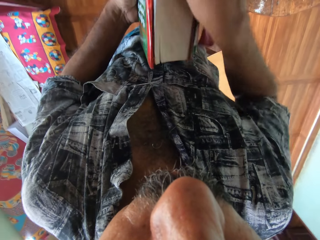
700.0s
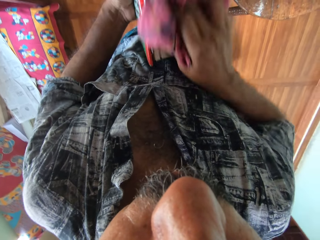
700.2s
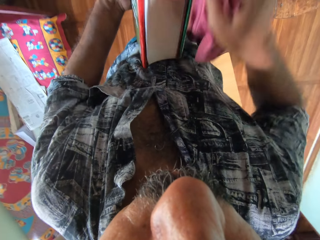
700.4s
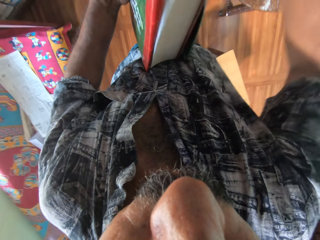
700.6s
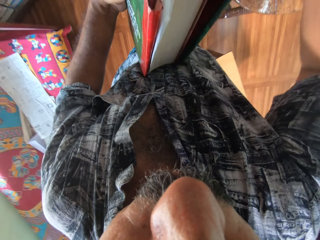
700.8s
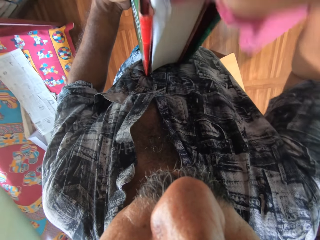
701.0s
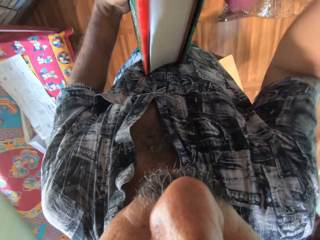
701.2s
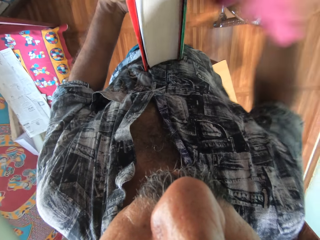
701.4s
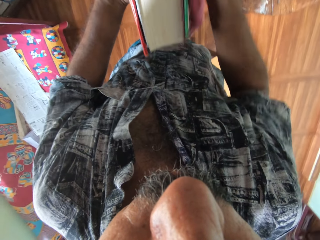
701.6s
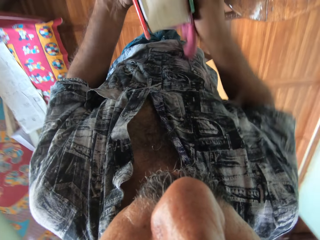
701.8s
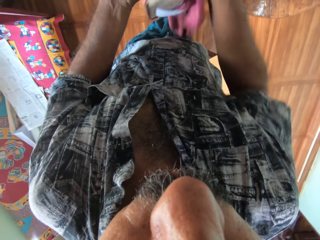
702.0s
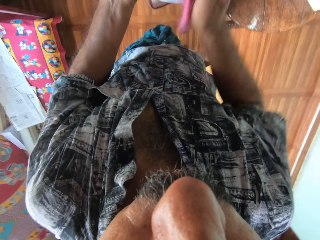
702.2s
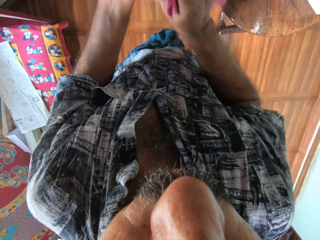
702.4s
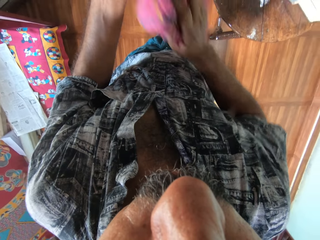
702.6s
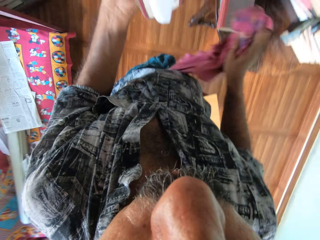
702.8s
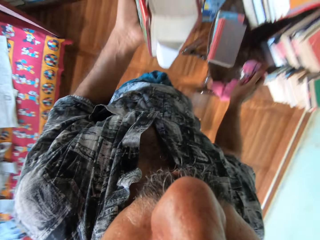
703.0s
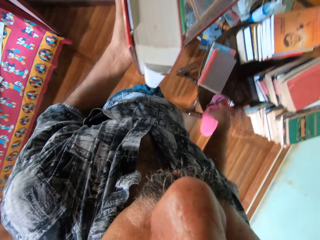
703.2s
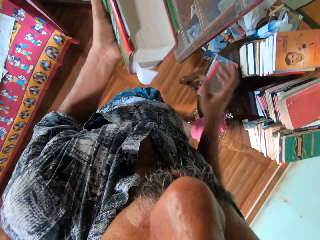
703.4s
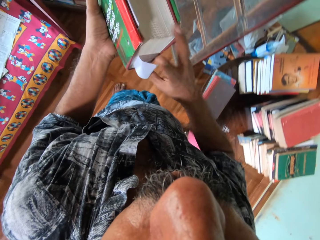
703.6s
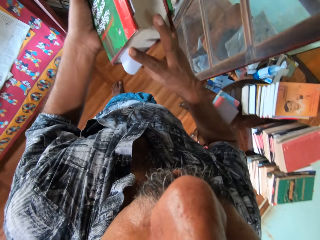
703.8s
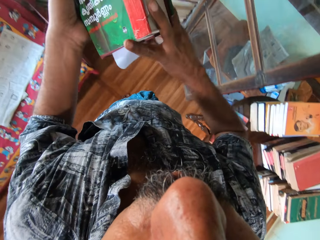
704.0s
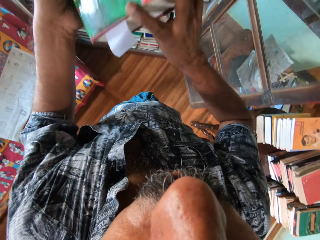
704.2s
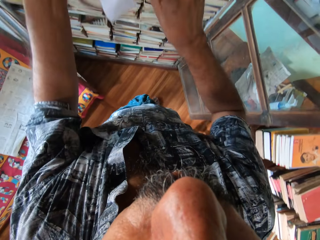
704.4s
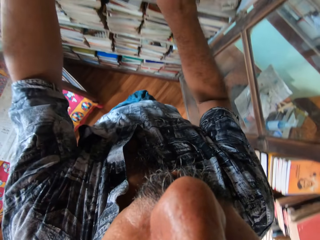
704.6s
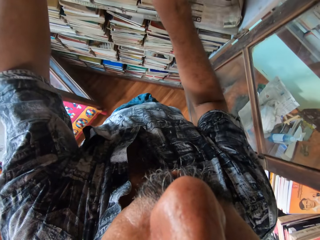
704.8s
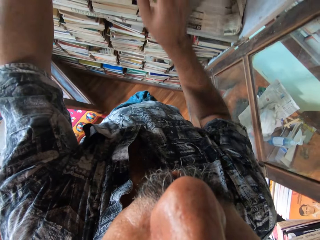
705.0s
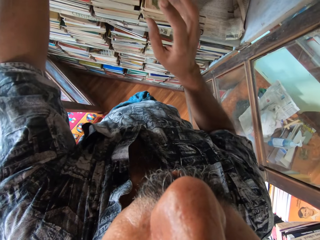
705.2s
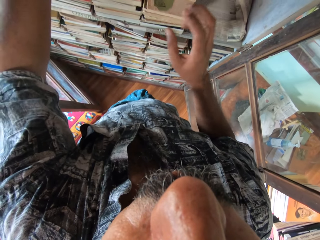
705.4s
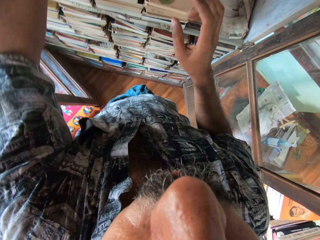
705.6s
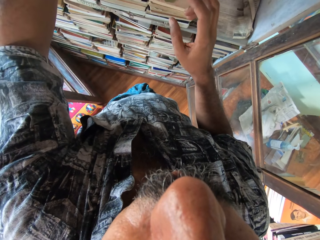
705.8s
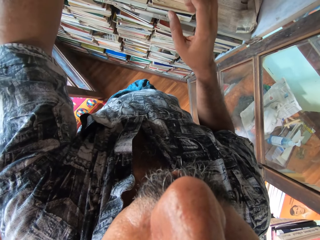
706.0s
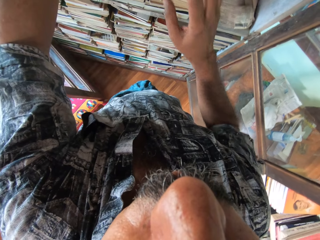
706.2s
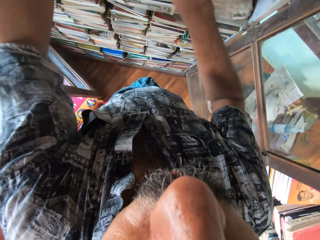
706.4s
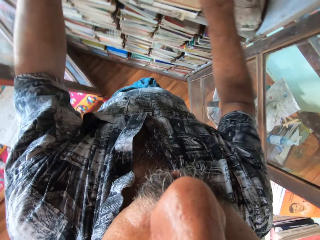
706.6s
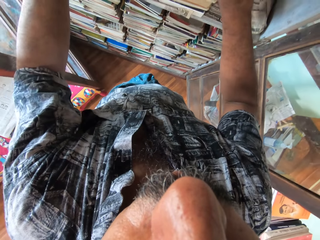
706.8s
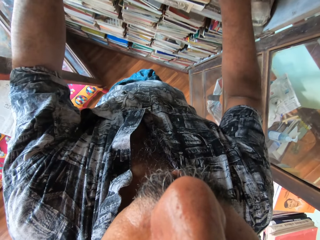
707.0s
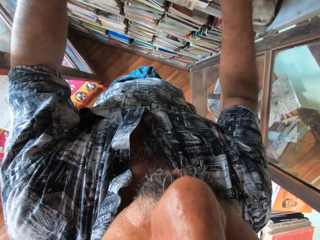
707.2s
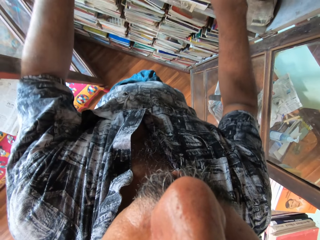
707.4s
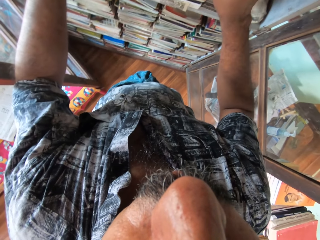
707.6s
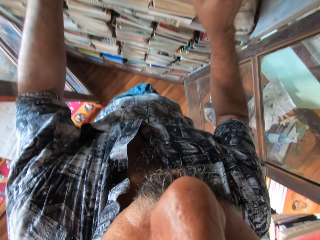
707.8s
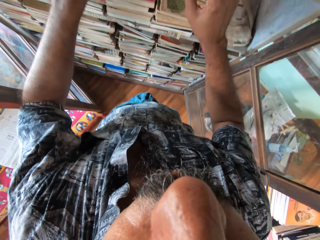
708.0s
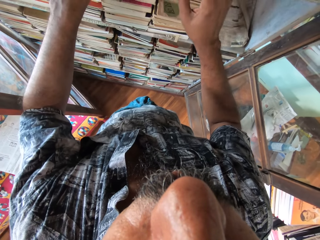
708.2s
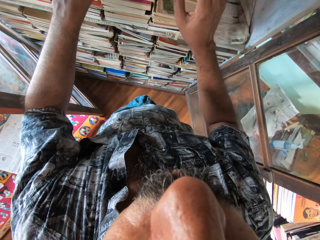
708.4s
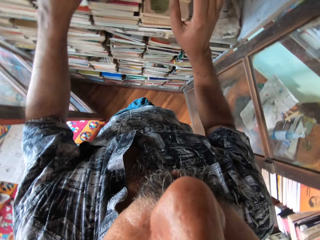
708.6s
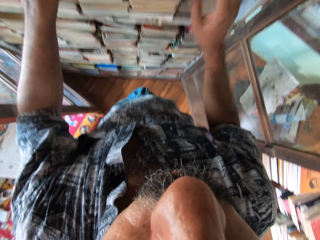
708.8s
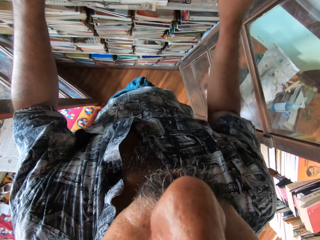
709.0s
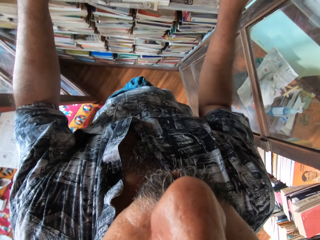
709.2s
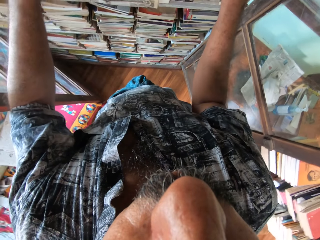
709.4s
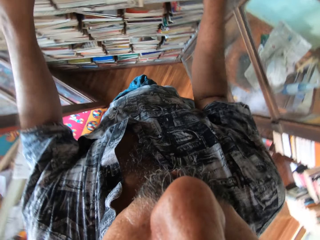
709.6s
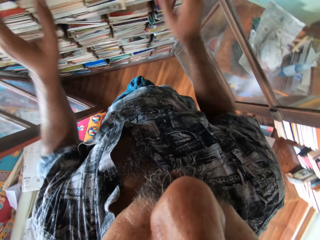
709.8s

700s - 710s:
The camera wearer drops the napkin in his right hand on the table. He holds the book in his hands. He places the book in the cabinet.

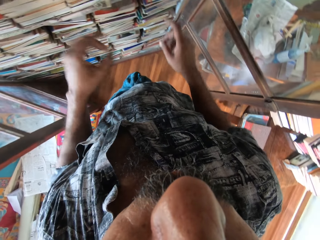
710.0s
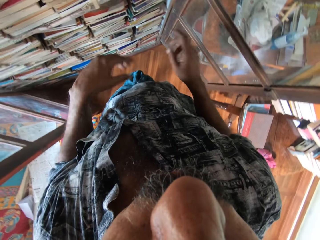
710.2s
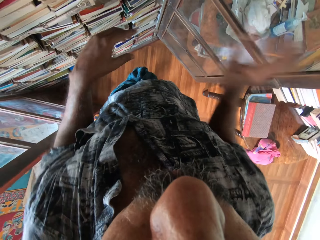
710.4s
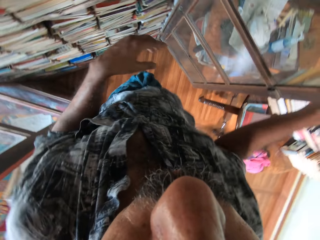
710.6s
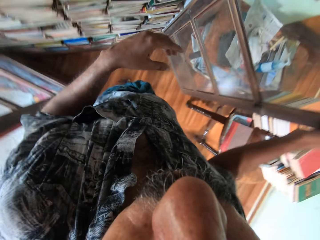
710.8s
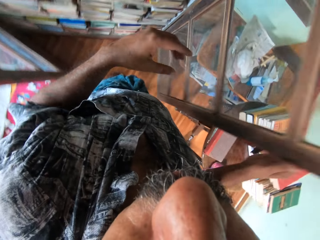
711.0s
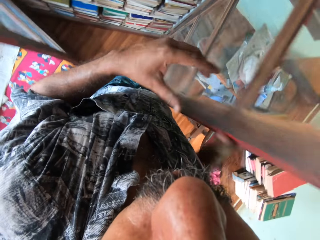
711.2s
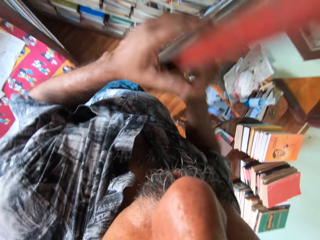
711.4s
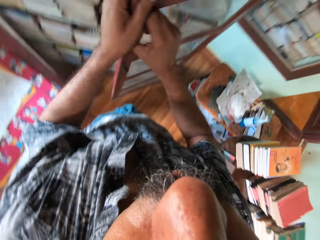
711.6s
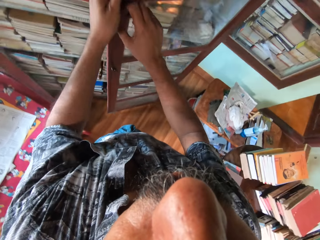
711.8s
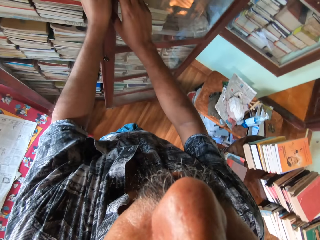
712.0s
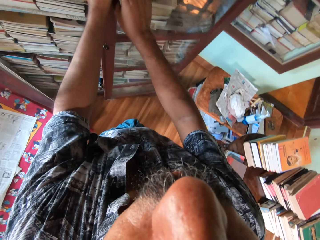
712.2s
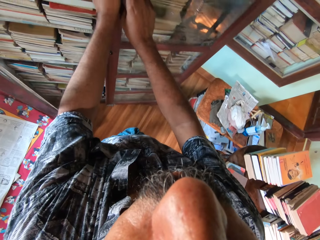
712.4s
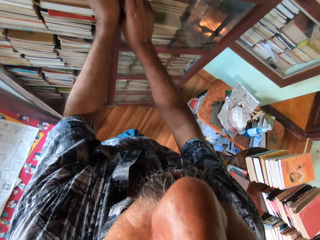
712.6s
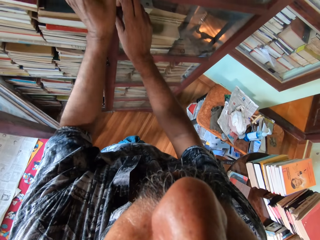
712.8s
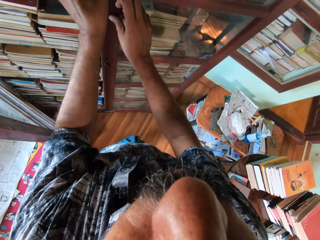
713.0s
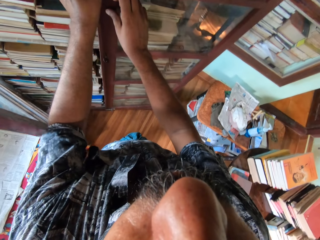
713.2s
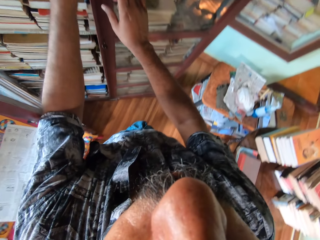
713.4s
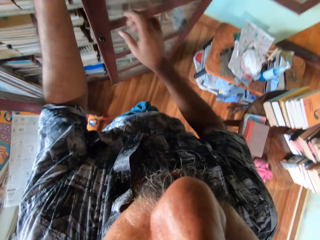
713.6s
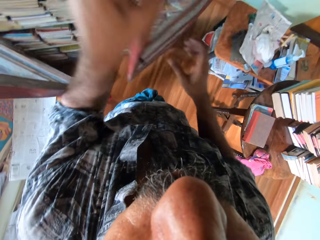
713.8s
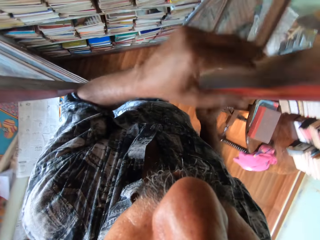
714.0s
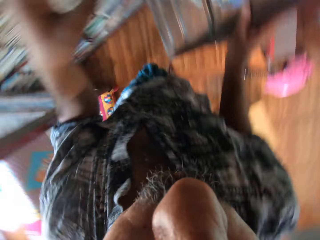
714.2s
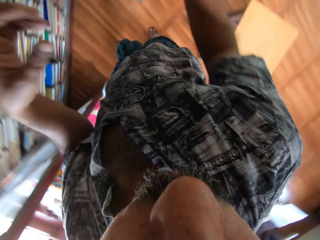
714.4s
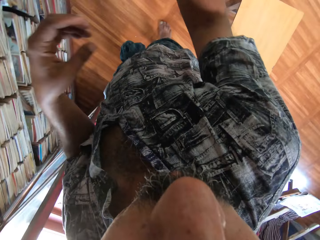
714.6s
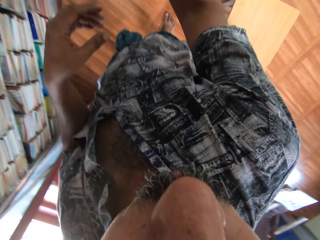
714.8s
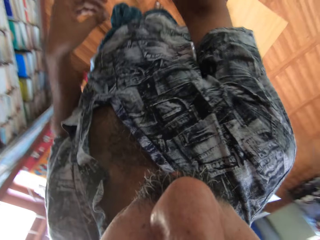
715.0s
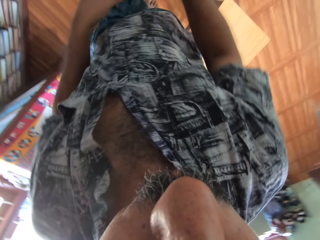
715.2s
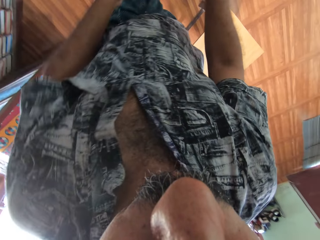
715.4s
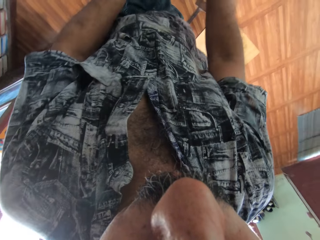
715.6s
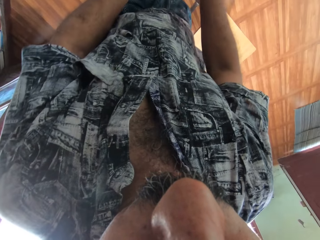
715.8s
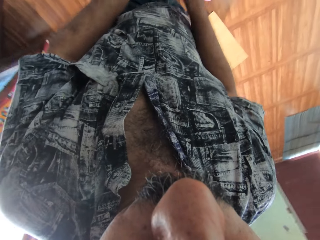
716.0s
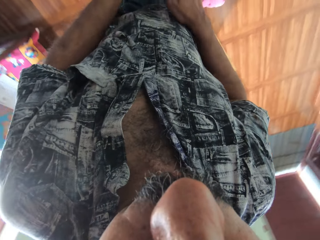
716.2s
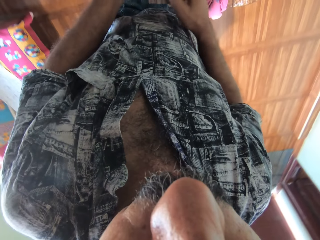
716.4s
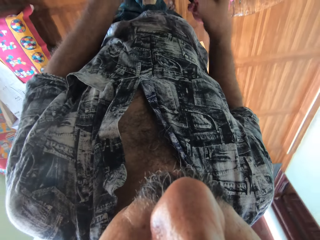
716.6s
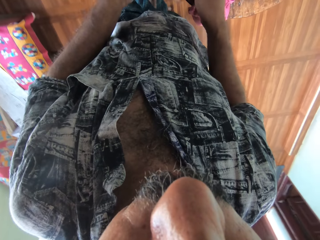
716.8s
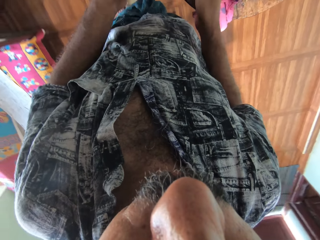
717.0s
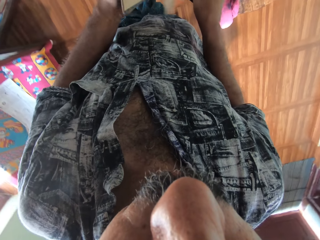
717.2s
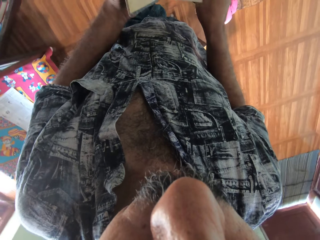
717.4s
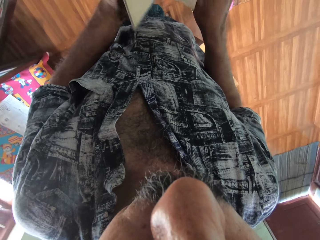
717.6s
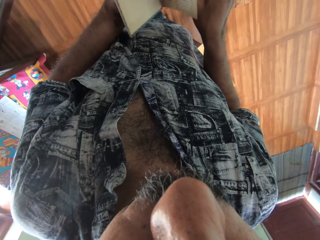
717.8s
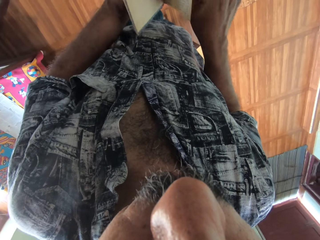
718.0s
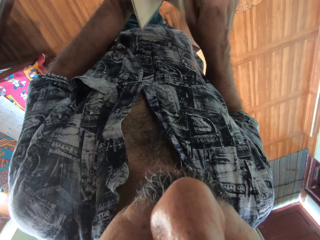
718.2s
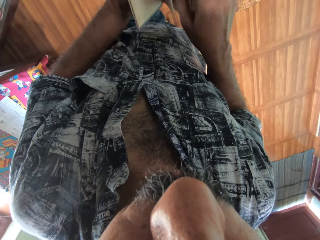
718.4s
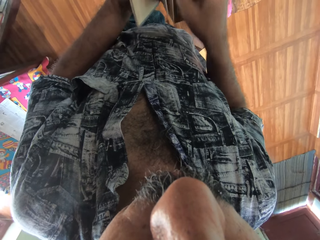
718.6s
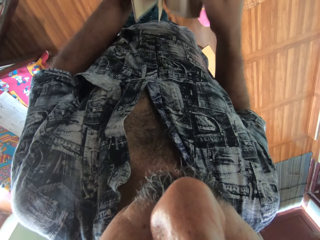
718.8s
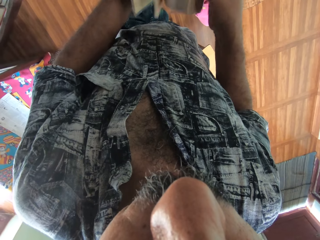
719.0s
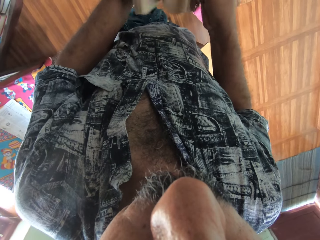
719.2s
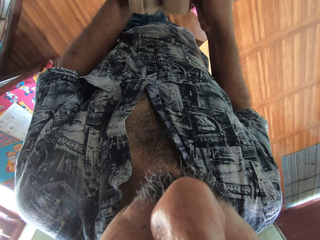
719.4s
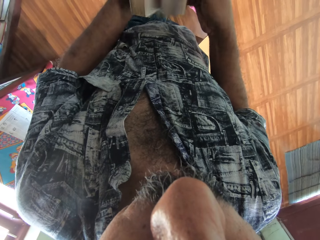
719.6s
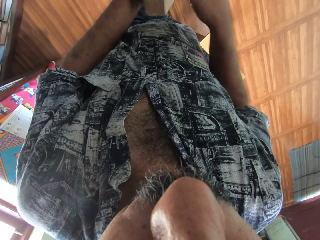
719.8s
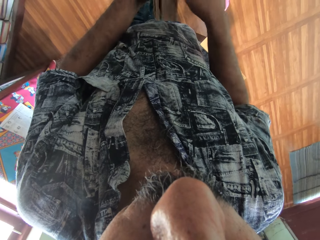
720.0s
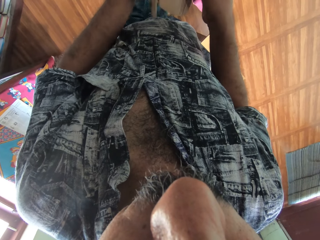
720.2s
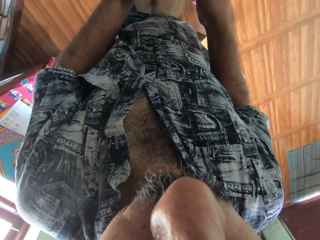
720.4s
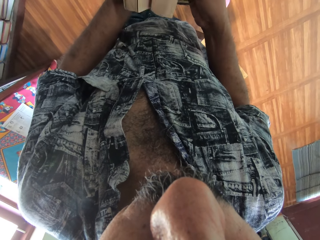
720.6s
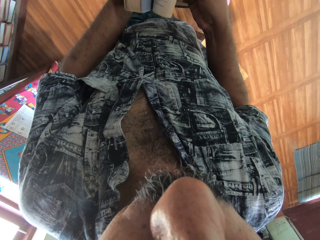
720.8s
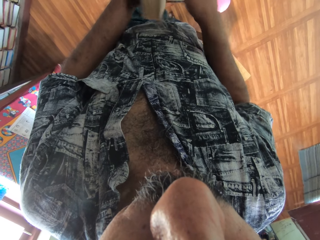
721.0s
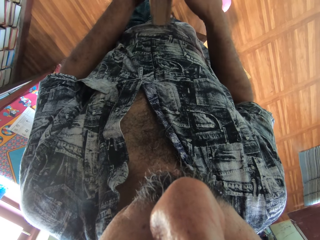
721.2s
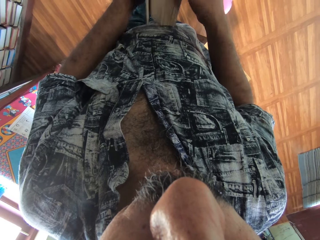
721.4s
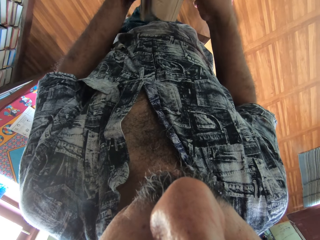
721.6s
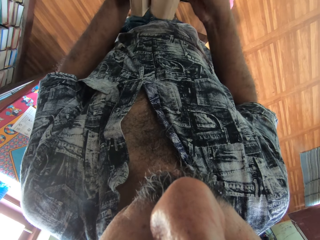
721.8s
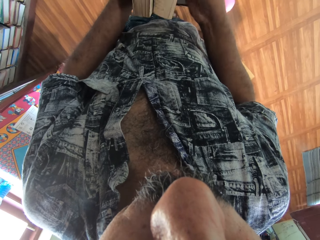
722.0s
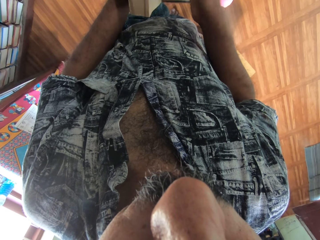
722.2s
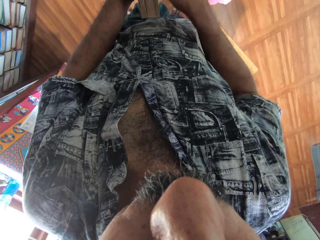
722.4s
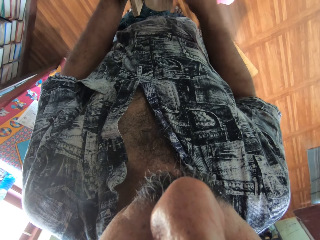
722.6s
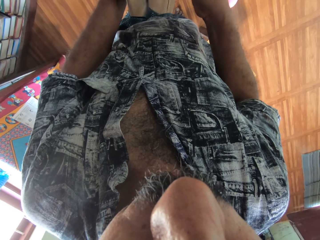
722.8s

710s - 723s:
The camera wearer holds a door of a bookshelf with his right hand. He closes the door of the bookshelf with his right hand. He holds the door of the bookshelf in his hands. He closes the door of the bookshelf with his hands. He opens the door of the bookshelf with his right hand. He picks up the book. He holds the book in his hands. He flips the pages of the book in his hands.
